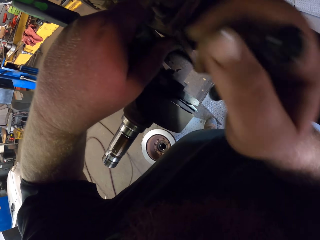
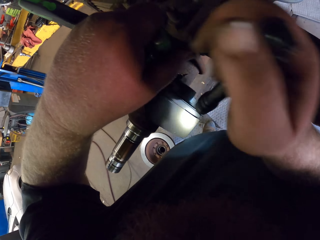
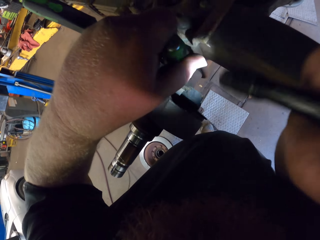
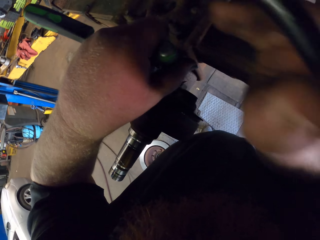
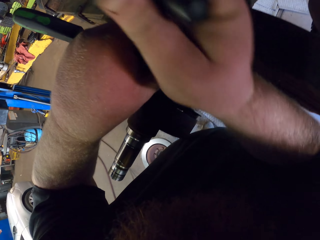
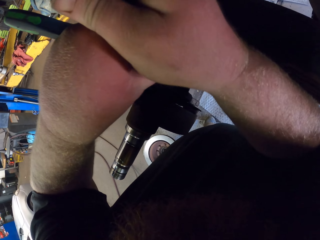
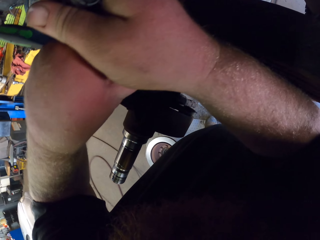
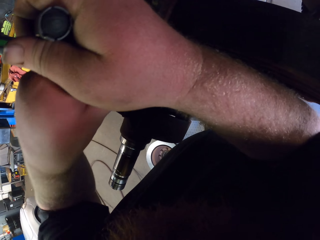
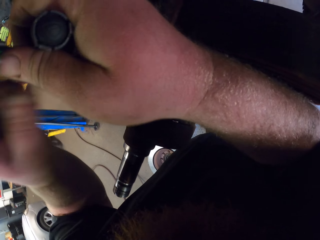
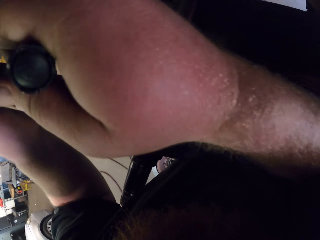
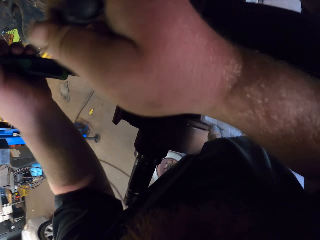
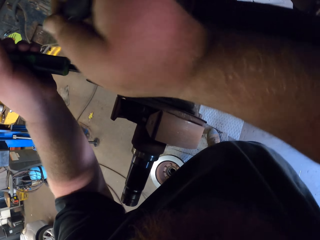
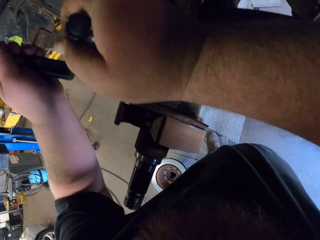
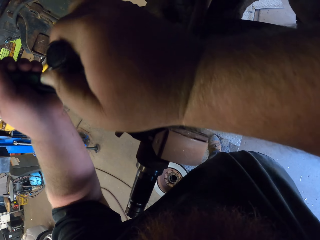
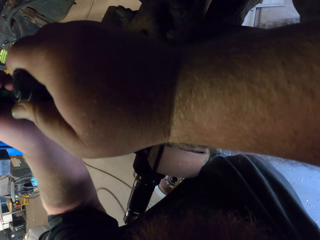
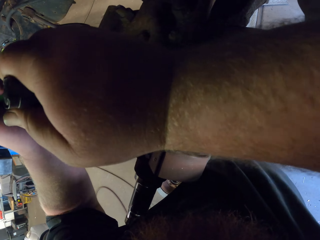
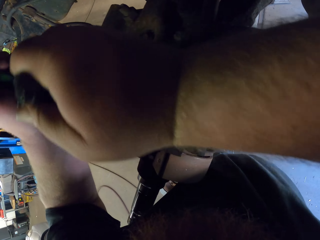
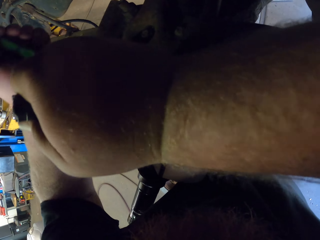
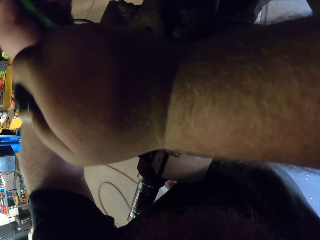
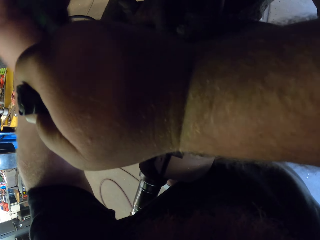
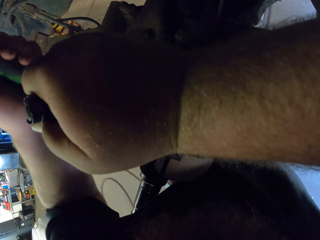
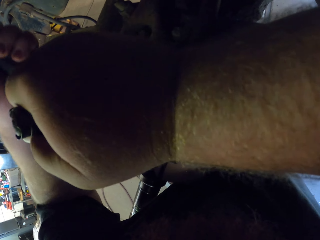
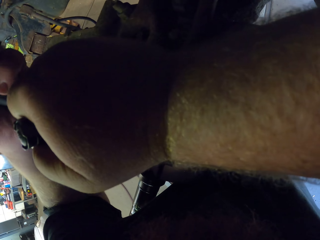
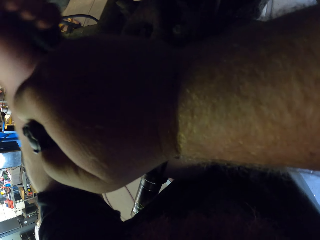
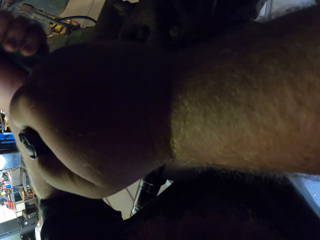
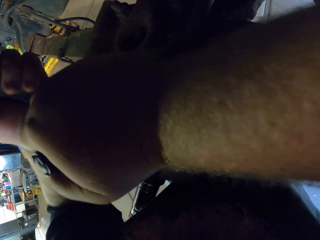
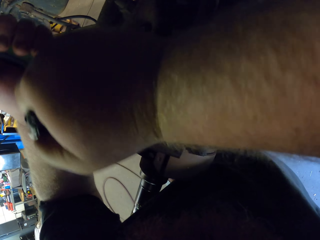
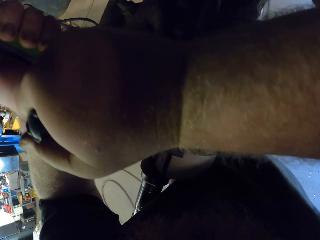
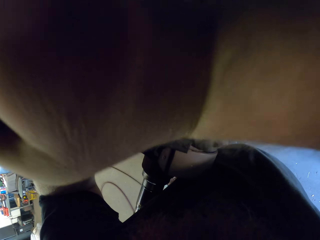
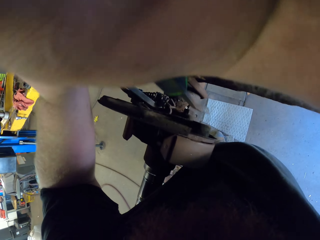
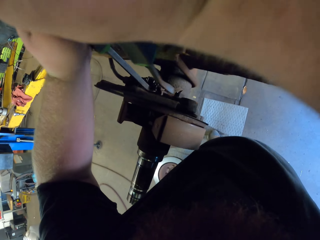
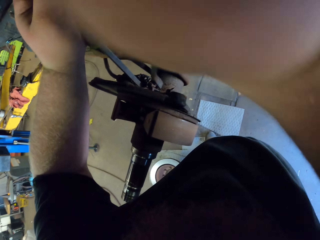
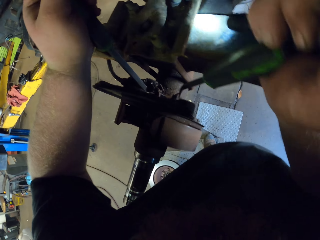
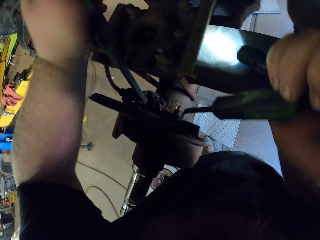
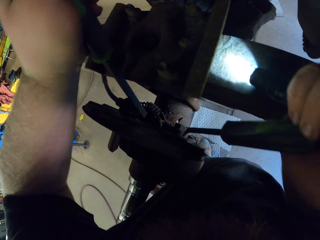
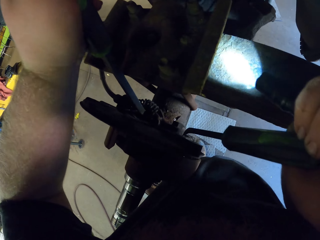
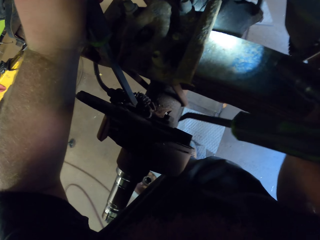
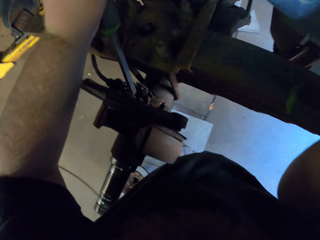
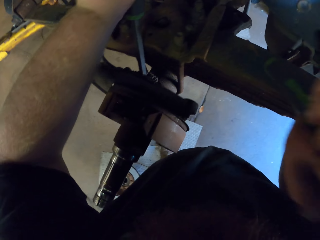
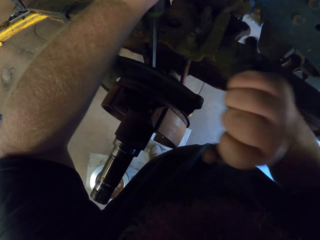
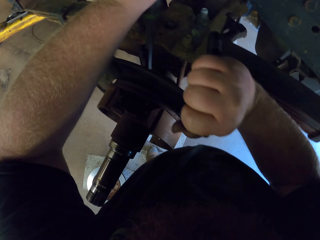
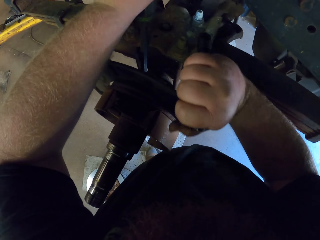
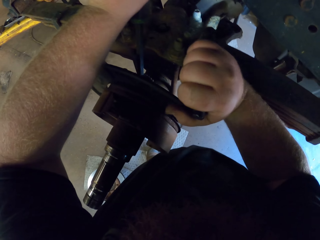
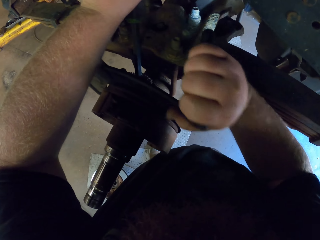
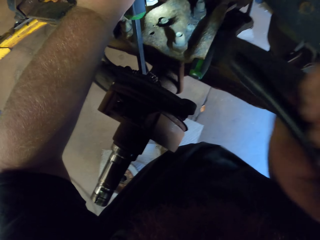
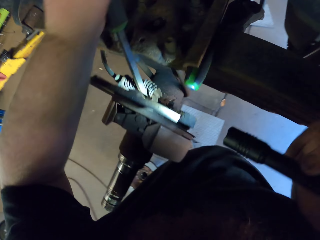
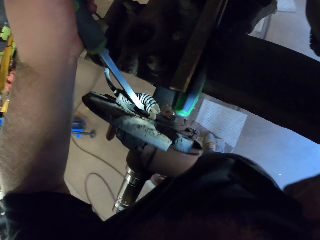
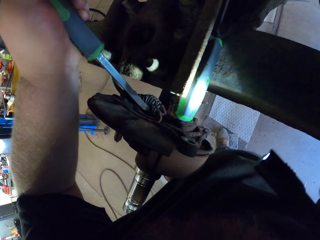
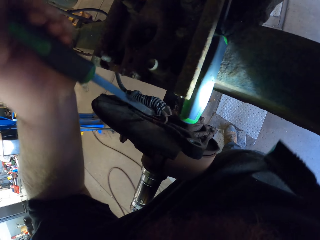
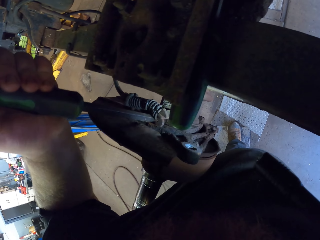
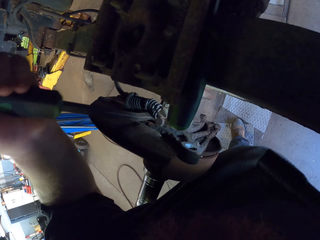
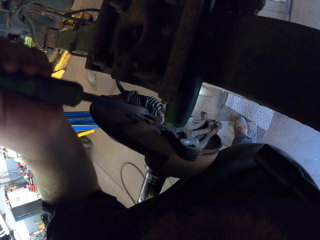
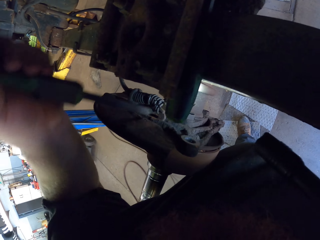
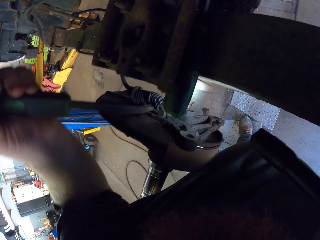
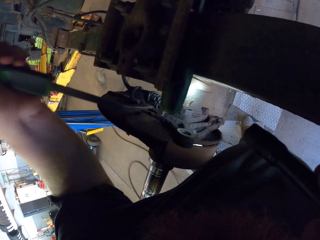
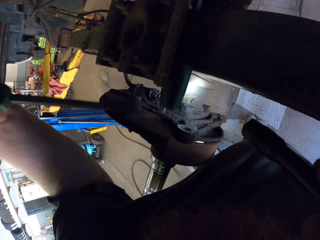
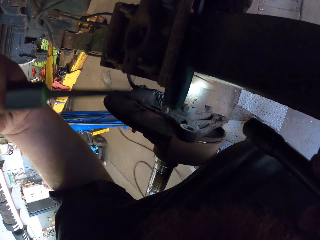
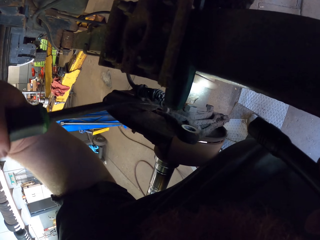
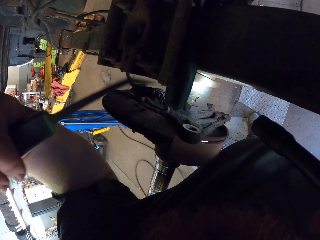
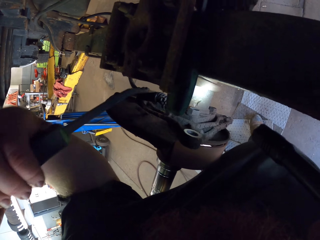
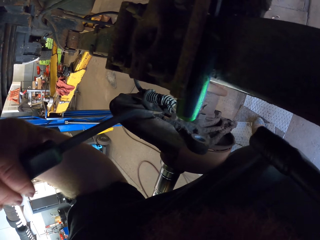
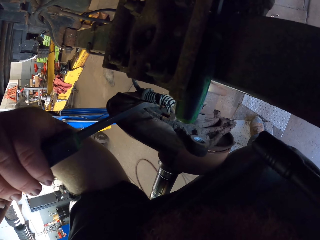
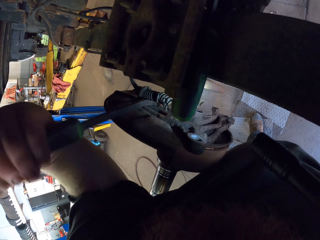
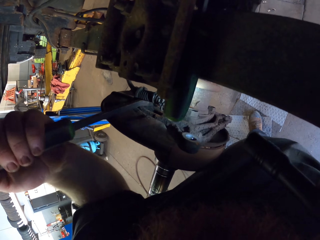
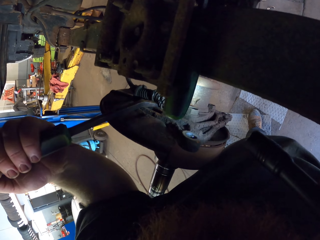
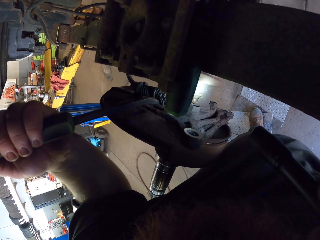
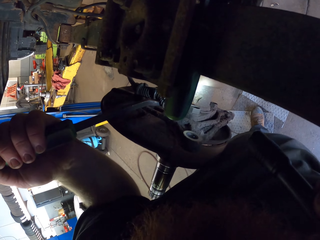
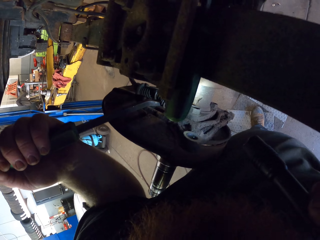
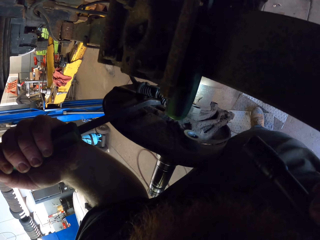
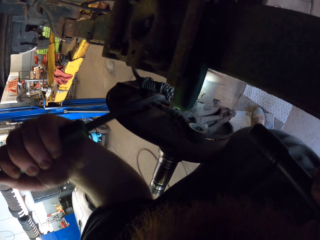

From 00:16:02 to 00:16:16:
The camera wearer tries removing a spring using a screwdriver. He puts the screwdriver on the spring suspension with his right hand. He looks at the spring. He tries removing the spring using the screwdriver.

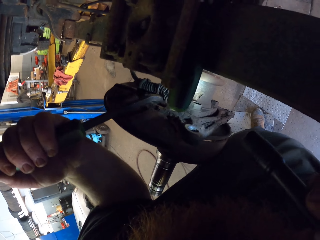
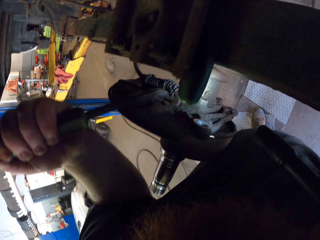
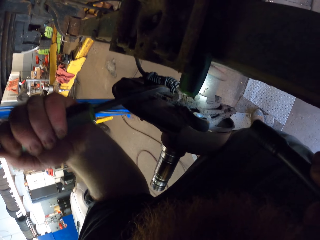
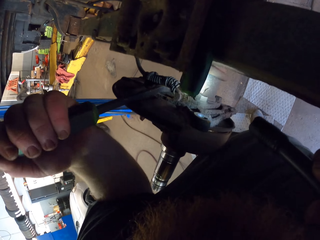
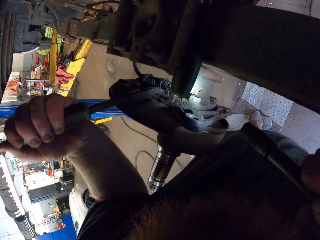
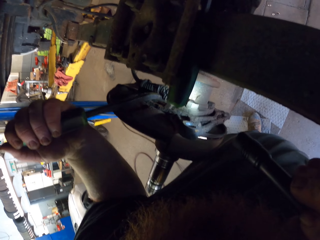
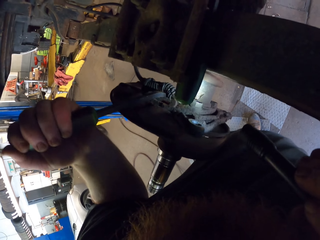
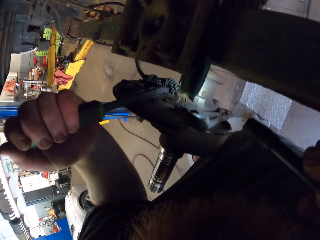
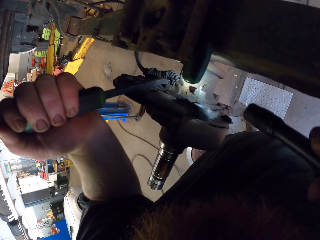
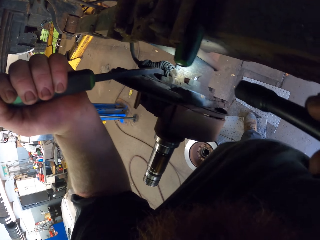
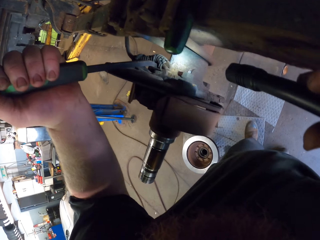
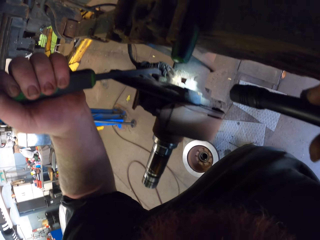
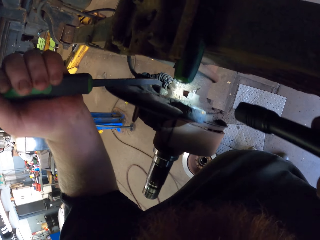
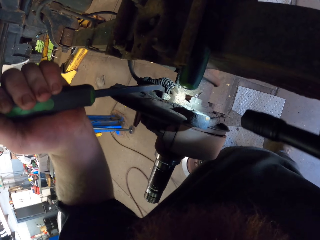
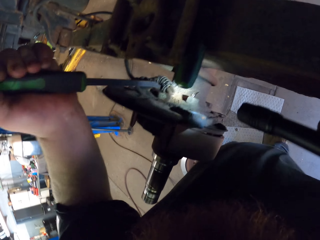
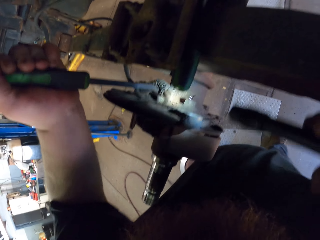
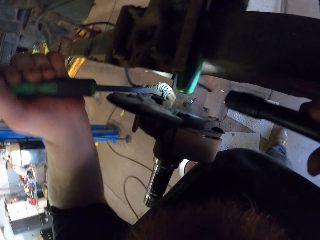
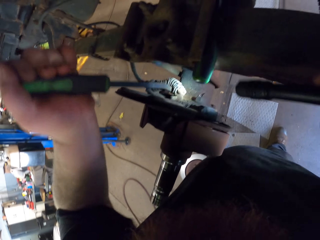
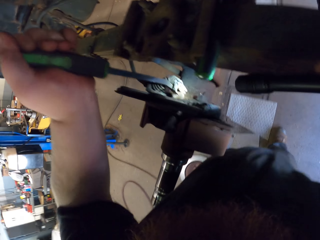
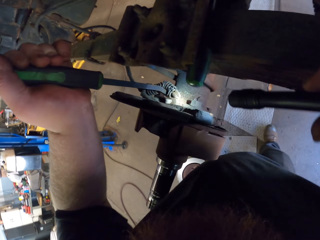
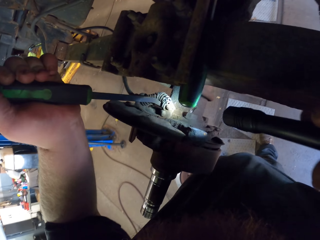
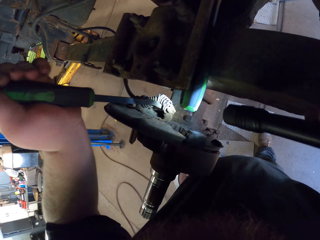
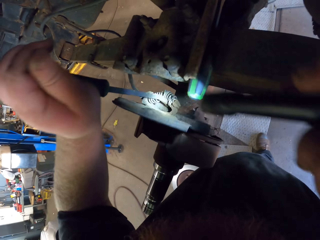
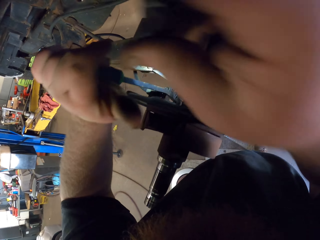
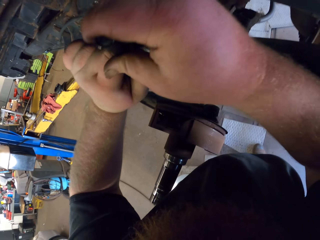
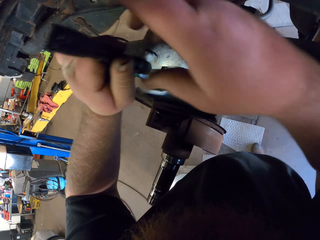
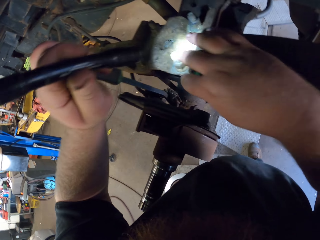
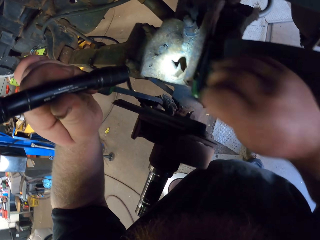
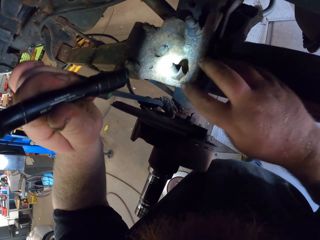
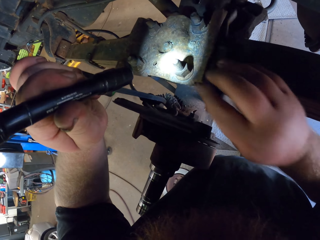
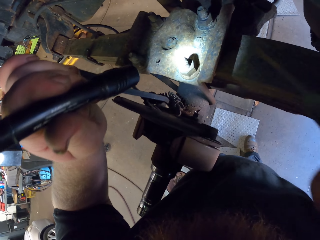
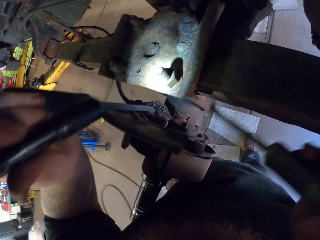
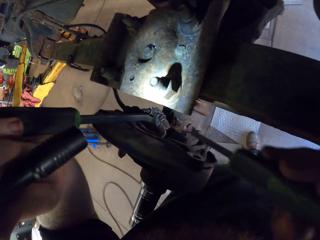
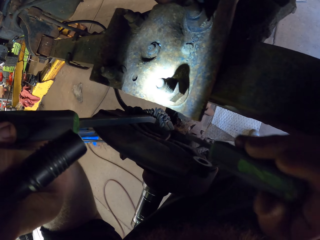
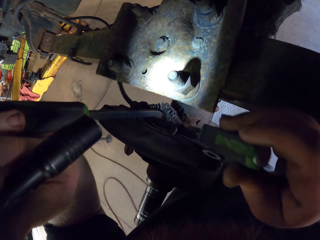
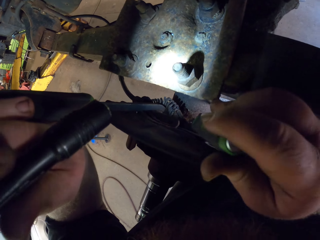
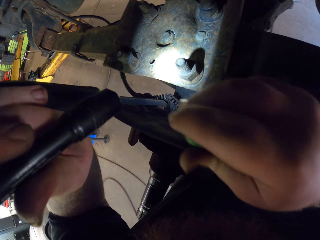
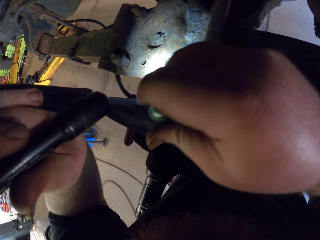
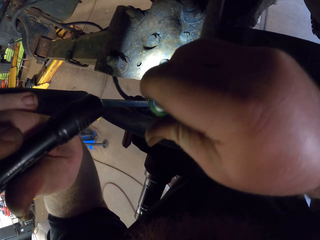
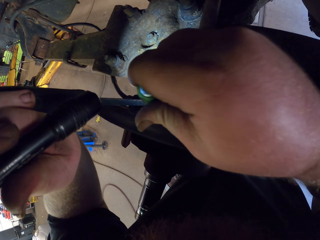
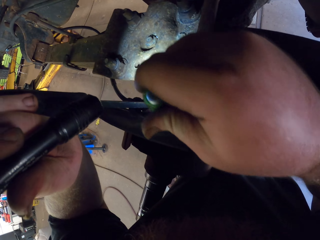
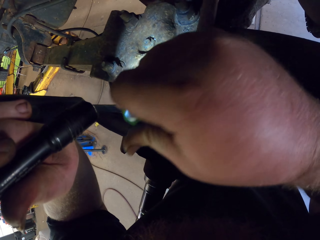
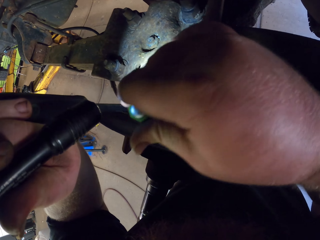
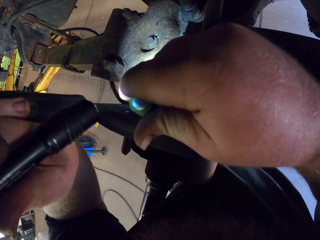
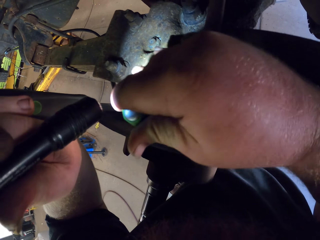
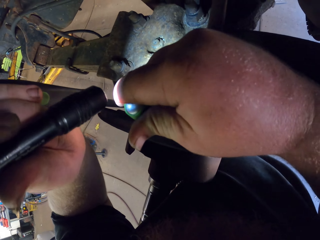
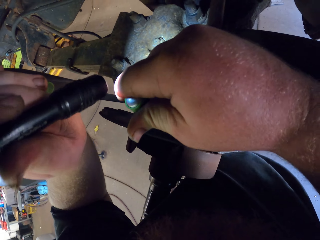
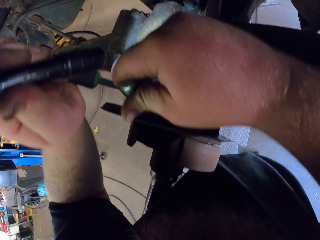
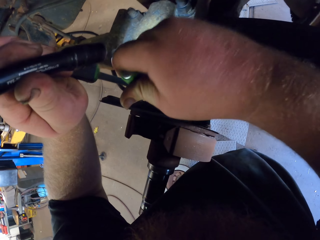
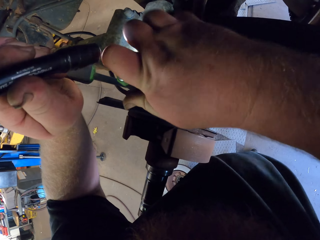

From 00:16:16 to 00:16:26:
The camera wearer holds the screwdriver and flashlight with his left hand. He picks up the other screwdriver with his right hand. He tries removing a spring using a screwdriver.
